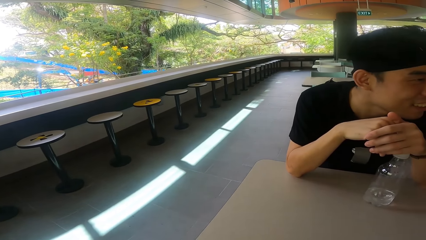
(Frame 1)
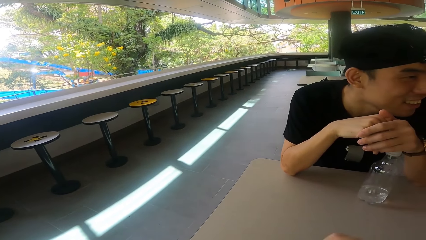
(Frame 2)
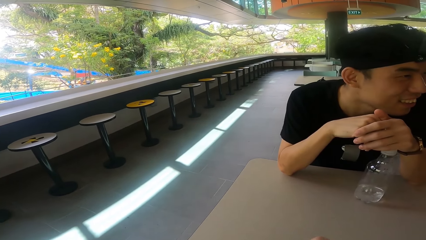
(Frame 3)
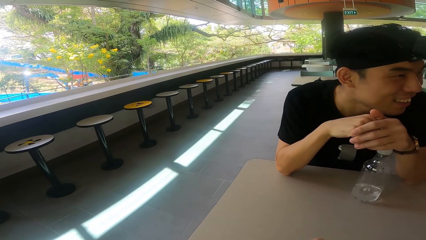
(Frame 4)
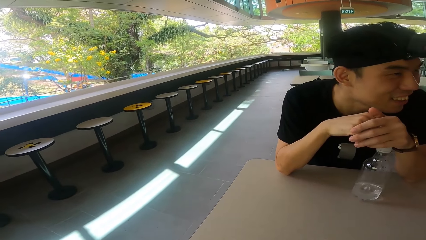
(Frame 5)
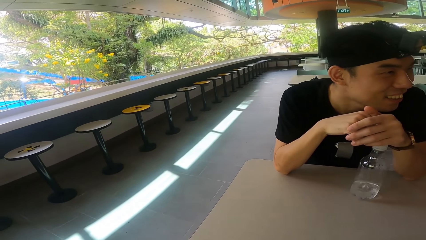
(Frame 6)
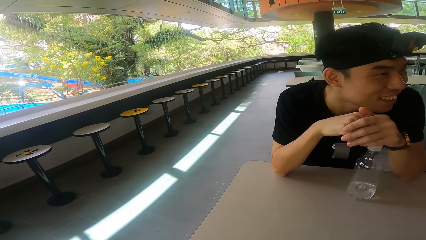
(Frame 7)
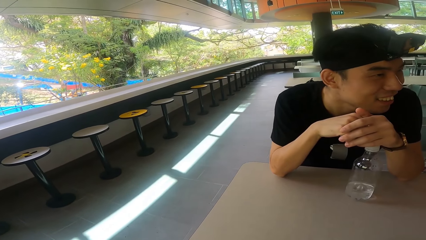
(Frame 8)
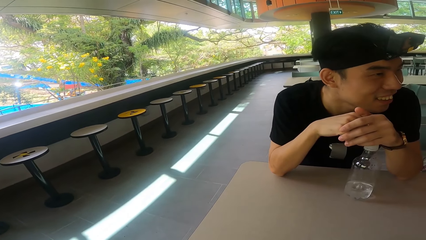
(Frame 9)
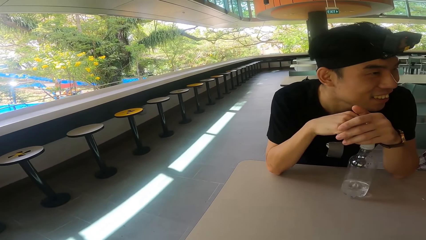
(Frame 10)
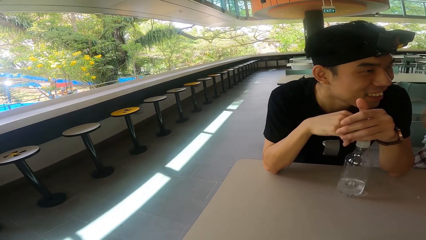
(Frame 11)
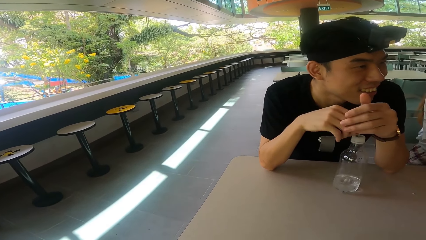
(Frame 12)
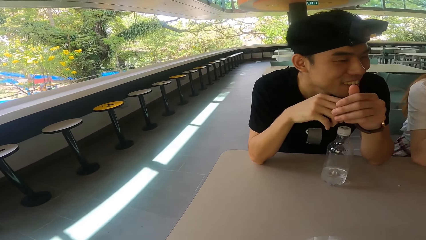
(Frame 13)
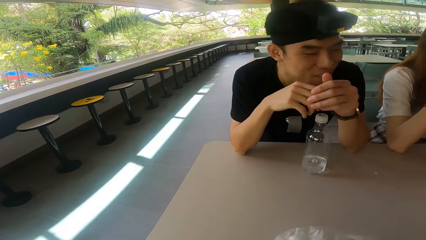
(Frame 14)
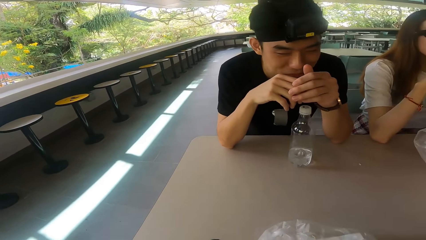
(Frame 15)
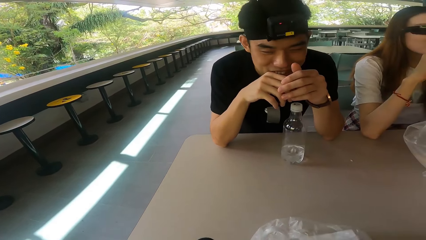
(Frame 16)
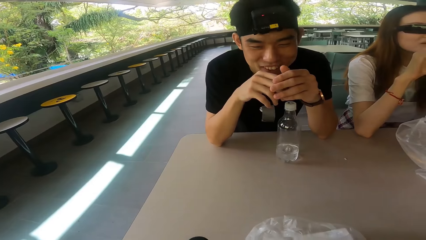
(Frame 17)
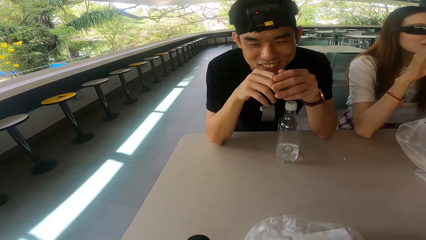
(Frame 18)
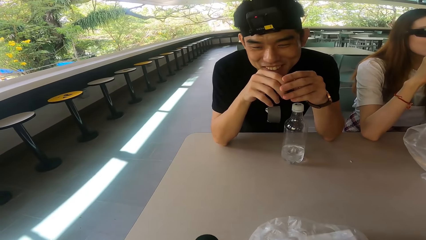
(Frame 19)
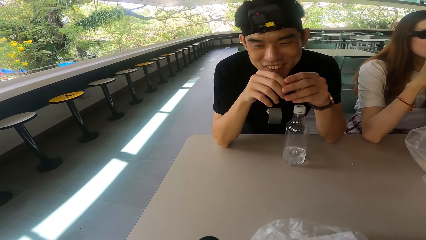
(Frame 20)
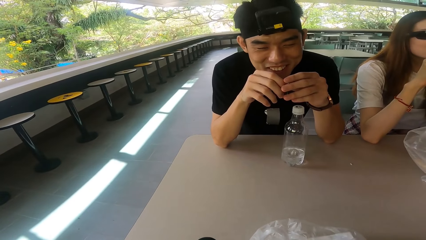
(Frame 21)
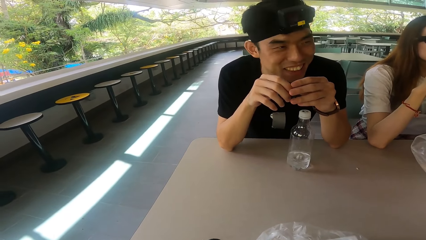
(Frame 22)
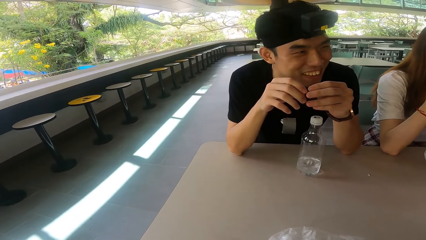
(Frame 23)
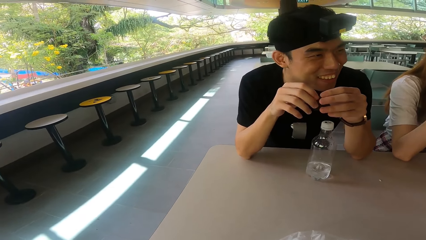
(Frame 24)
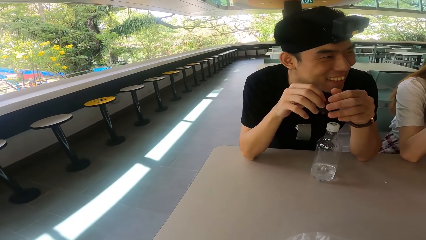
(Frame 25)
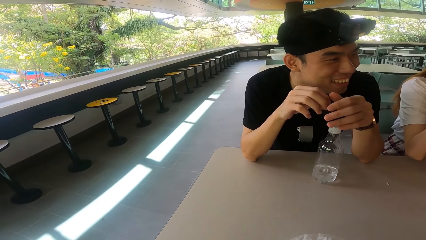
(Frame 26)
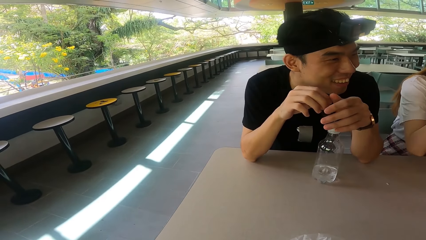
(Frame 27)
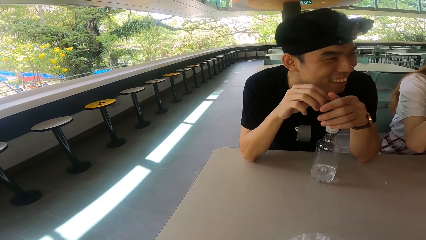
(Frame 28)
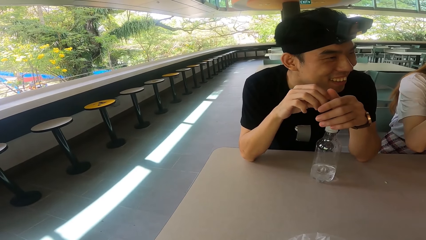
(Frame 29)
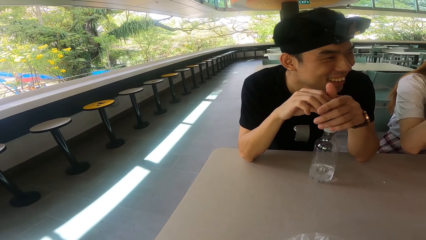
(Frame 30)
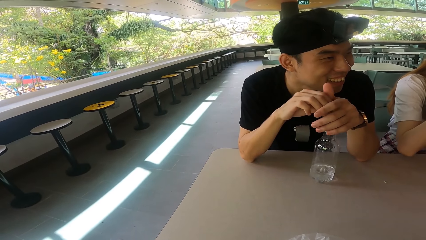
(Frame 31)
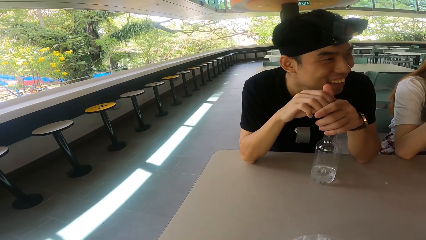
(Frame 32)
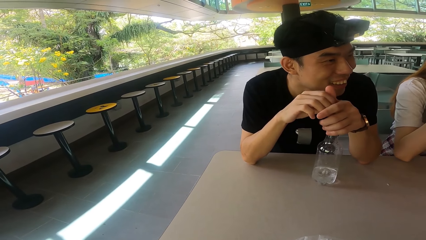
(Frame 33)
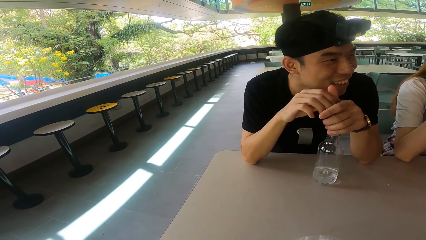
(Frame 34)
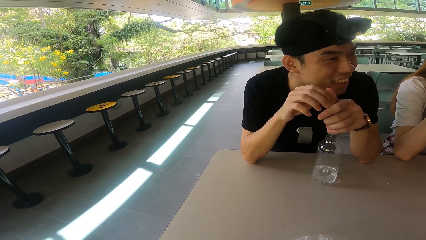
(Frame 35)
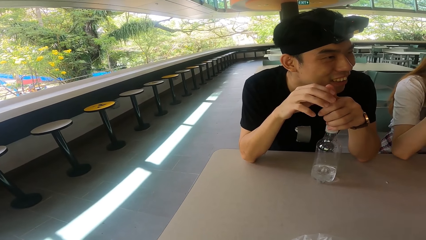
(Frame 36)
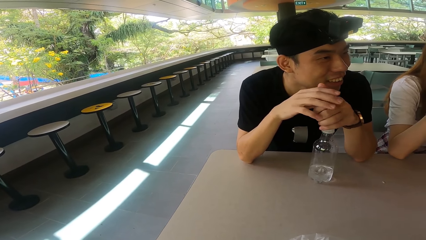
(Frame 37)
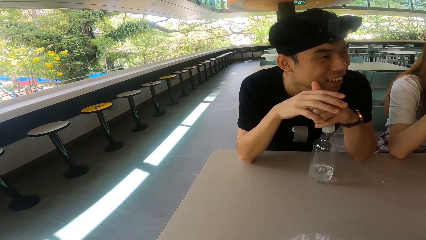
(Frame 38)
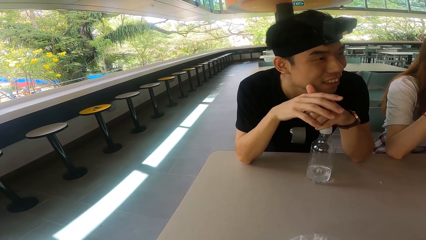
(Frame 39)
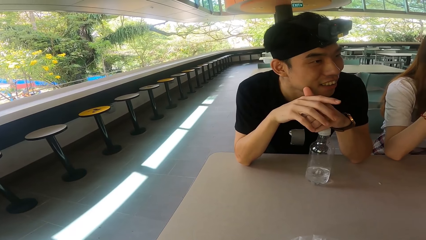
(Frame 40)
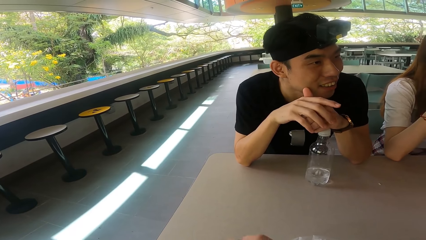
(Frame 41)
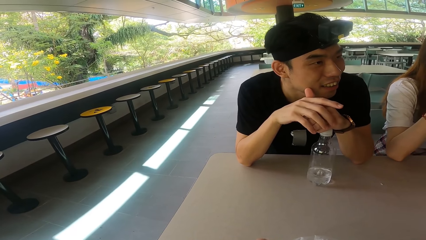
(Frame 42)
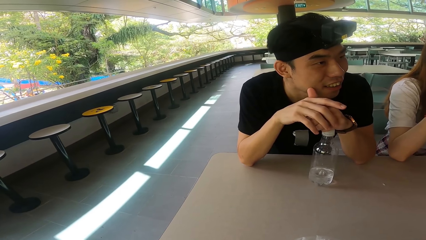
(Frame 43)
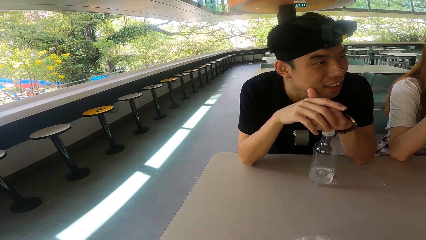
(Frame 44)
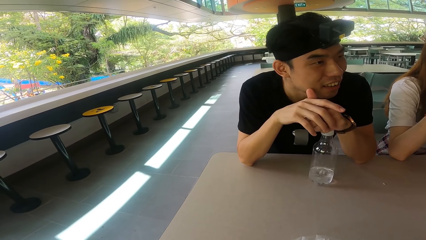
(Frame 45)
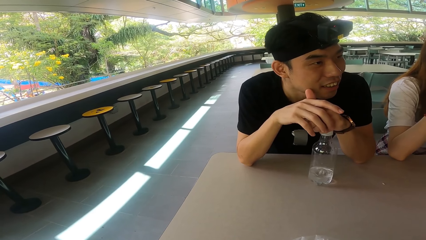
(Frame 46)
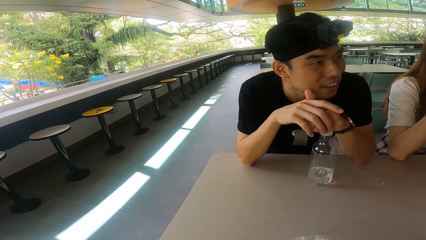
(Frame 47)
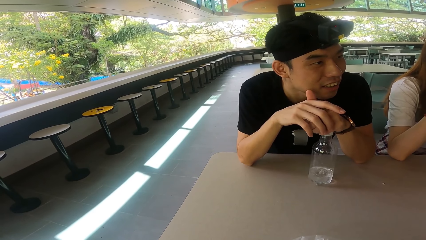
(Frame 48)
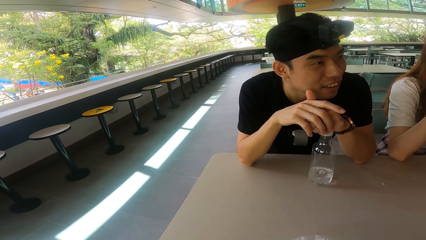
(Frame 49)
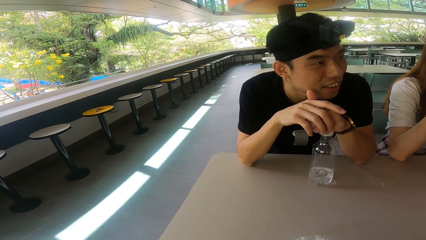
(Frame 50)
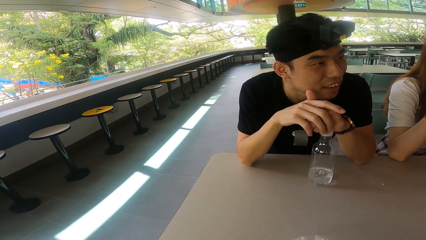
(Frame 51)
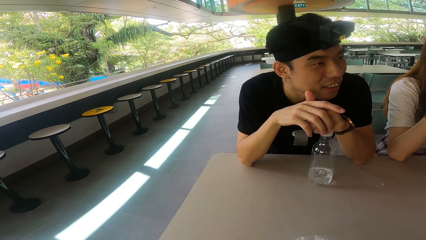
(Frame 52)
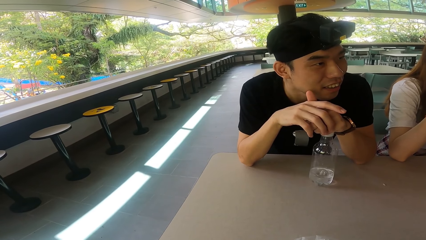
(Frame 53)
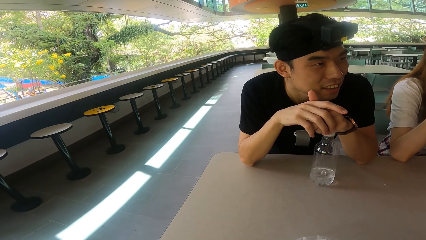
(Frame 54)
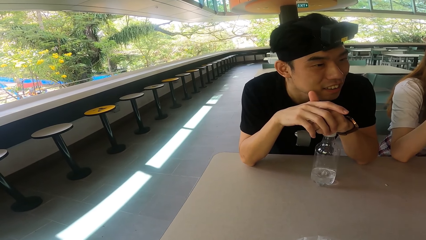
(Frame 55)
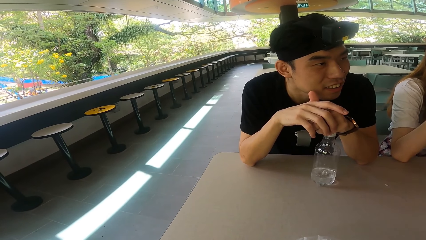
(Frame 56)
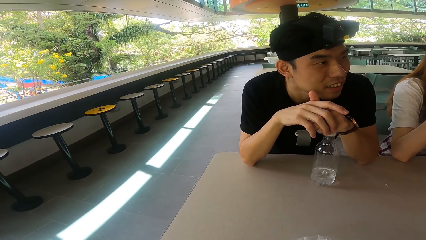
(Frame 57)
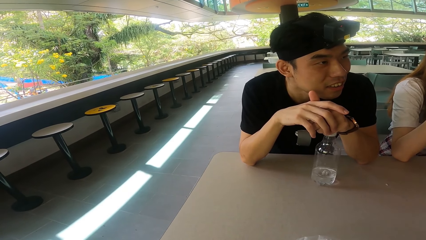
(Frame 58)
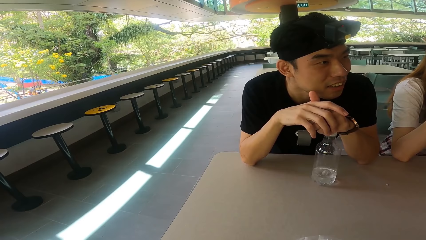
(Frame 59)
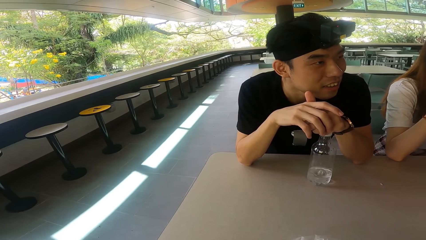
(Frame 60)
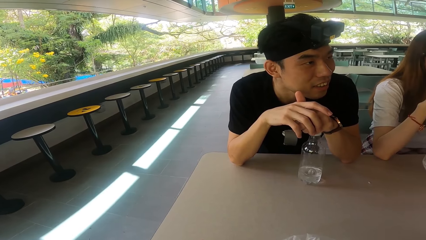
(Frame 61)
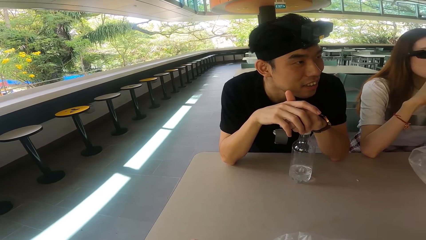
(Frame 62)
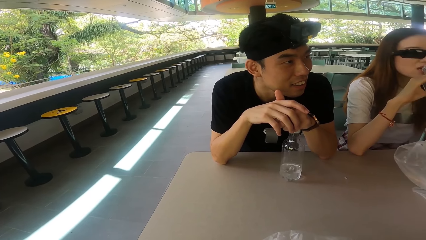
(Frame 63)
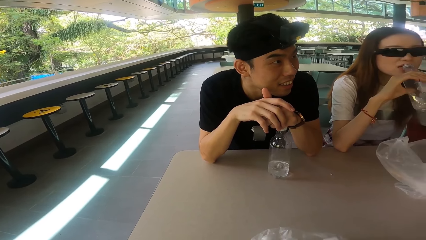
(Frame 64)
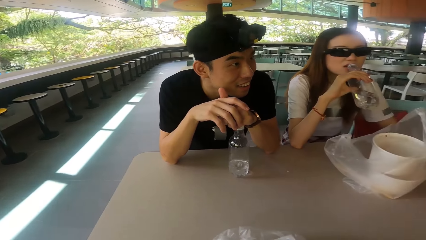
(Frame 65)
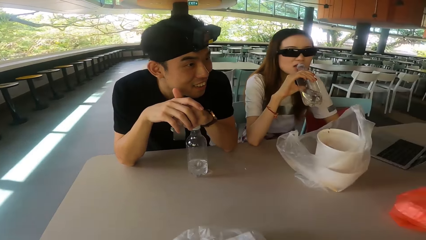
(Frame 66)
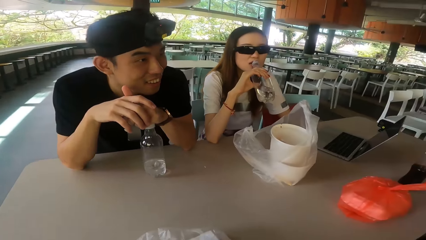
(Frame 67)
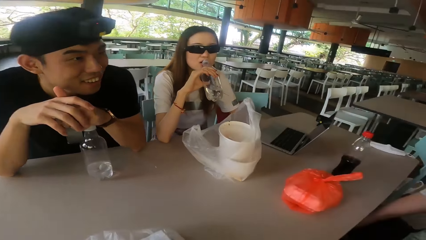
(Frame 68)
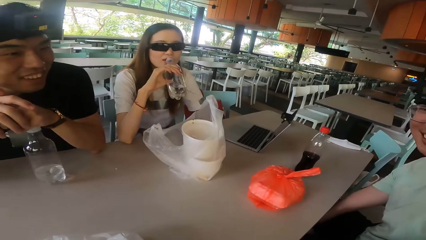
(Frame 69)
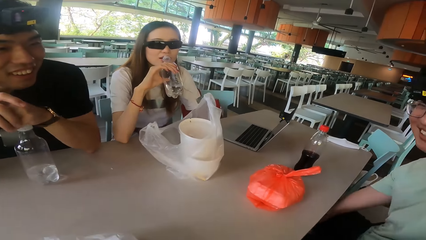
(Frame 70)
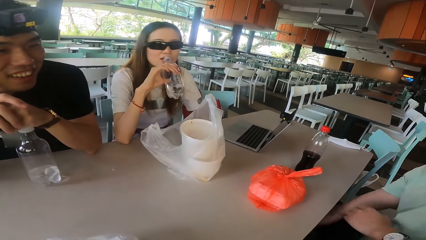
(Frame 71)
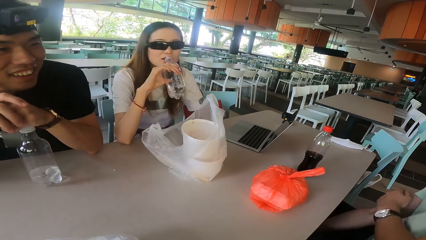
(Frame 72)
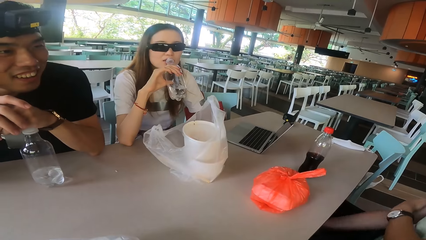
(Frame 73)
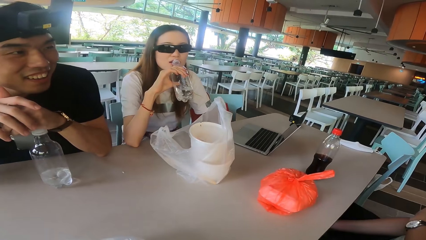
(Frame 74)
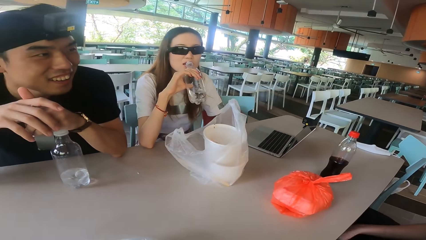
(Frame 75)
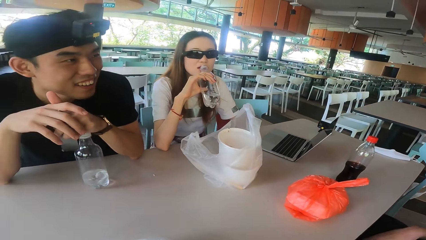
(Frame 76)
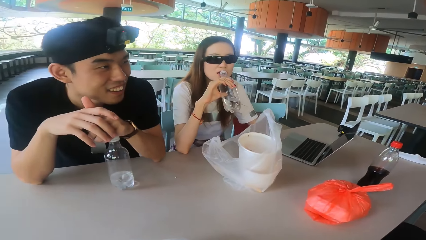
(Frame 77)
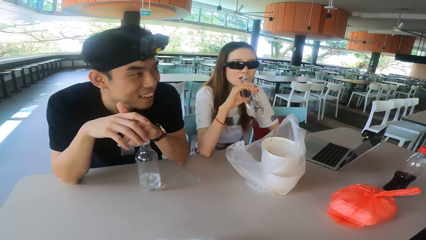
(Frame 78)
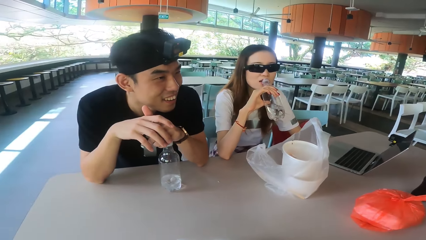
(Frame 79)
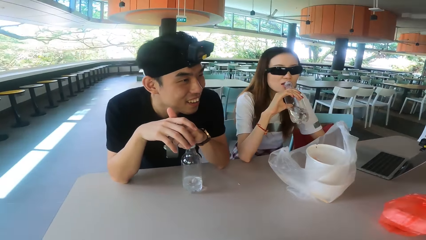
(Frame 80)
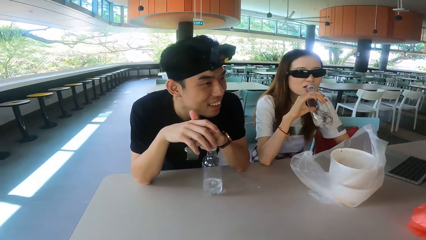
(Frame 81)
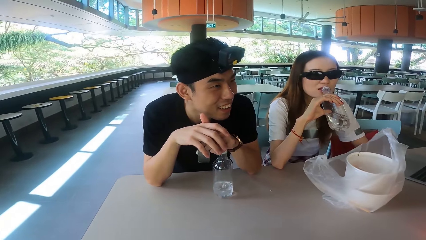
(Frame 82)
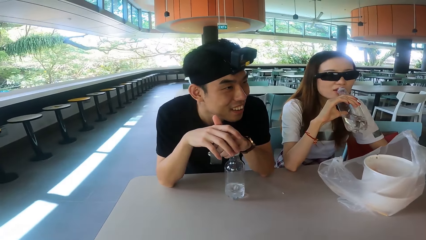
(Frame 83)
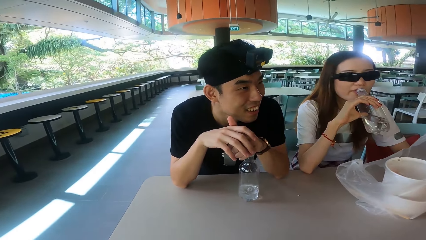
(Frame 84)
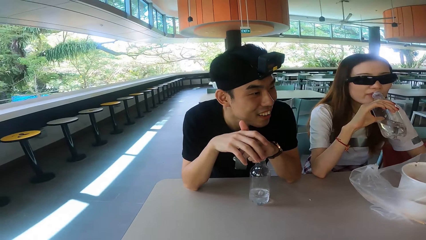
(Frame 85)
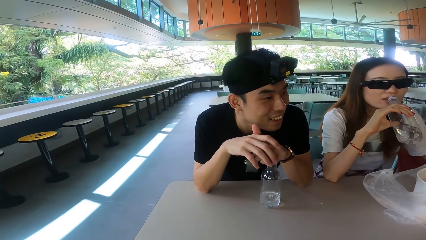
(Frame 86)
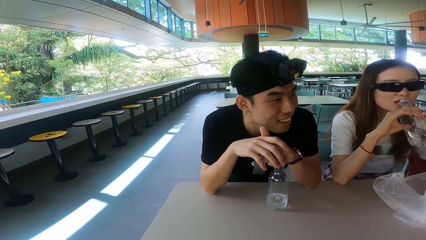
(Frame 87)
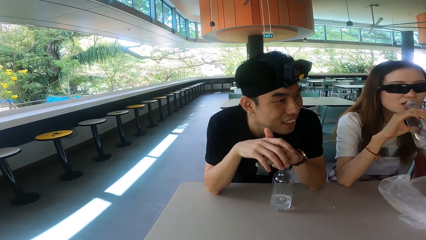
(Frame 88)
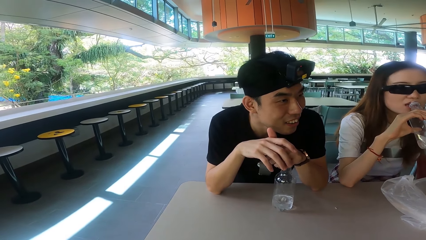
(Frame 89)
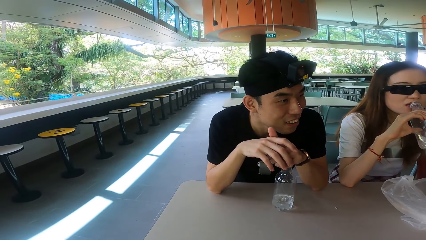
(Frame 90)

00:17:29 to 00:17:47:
A man laughs. The man moves the hands. A woman drinks the water.
